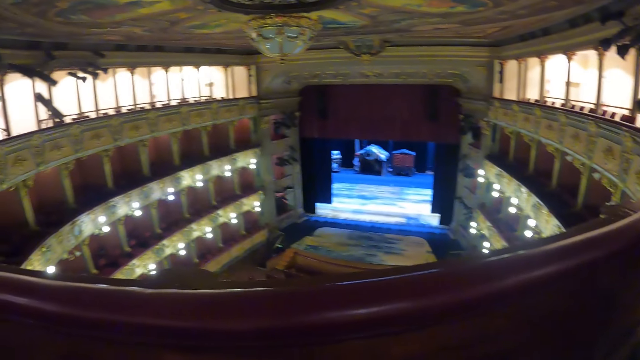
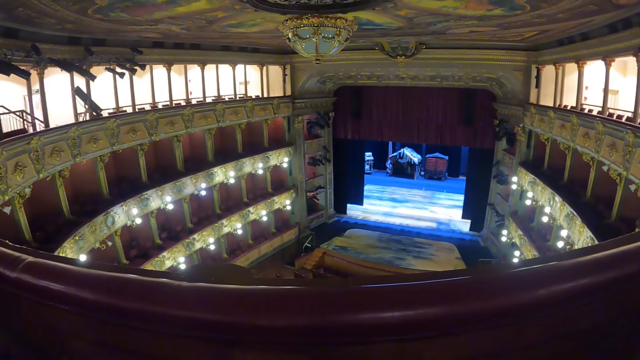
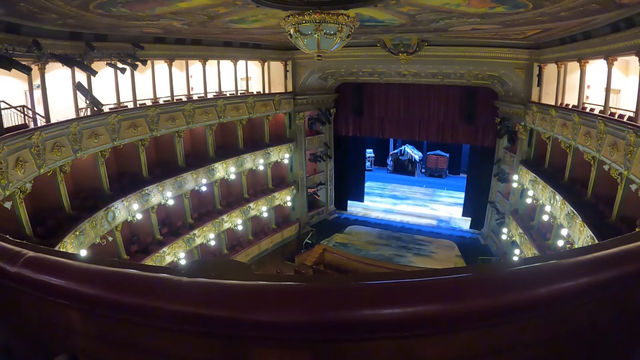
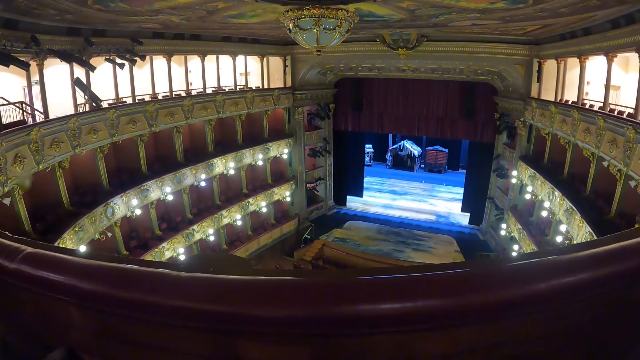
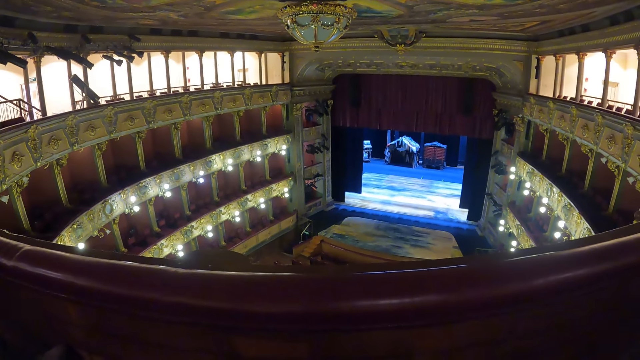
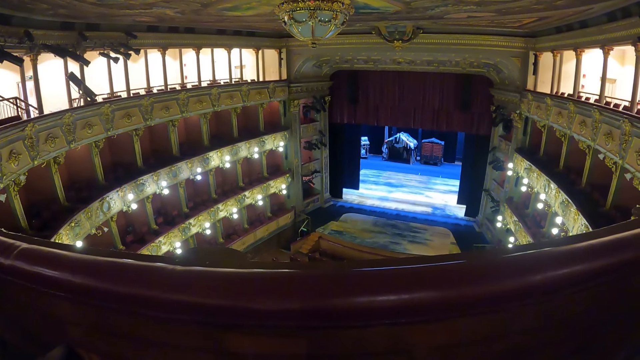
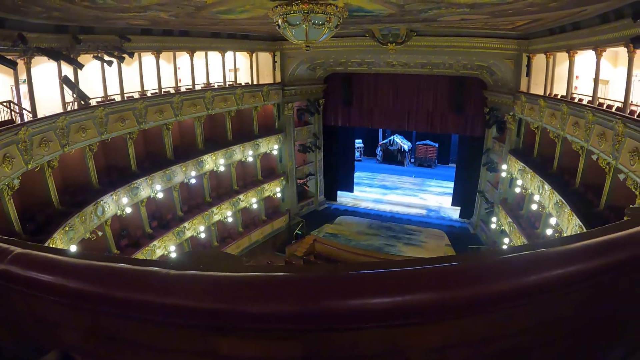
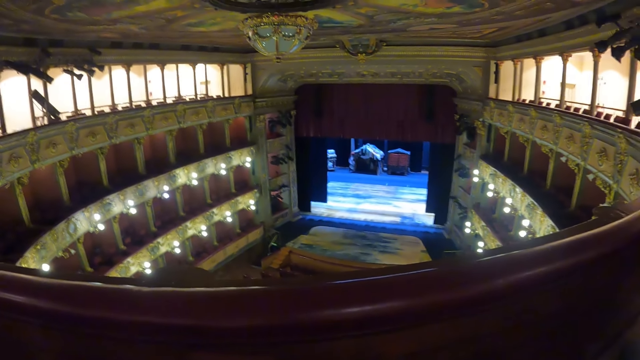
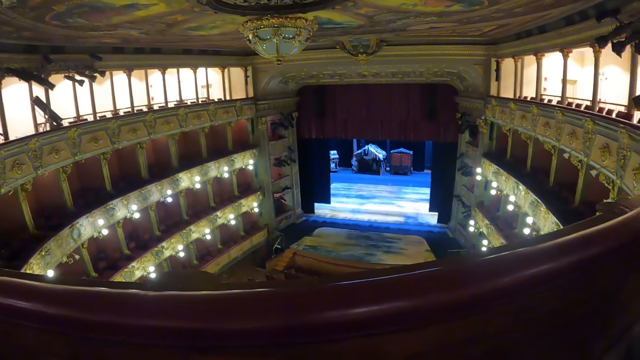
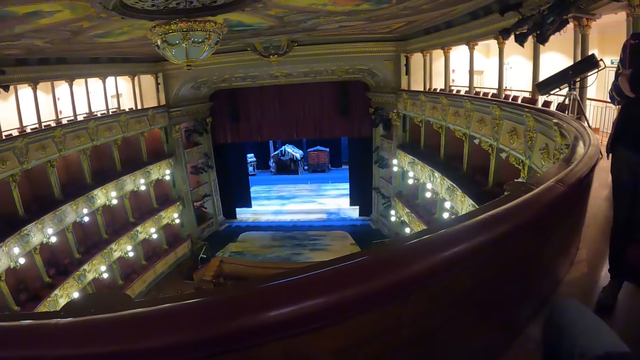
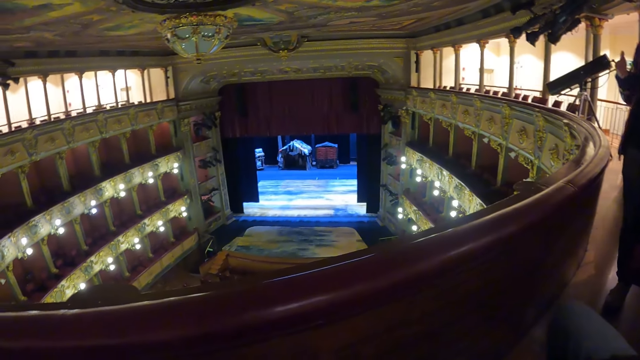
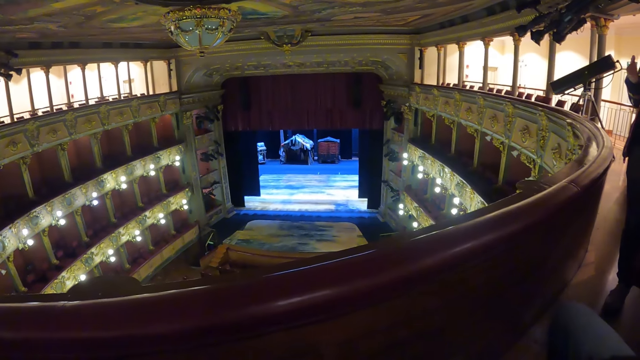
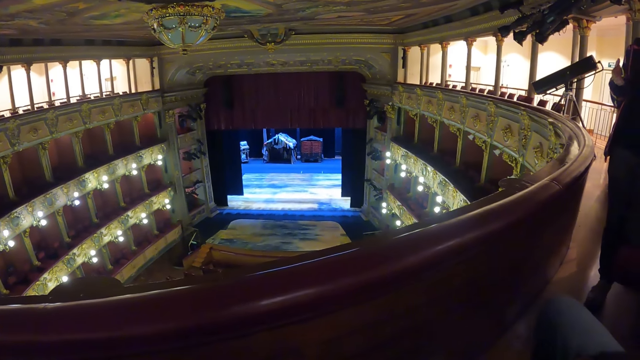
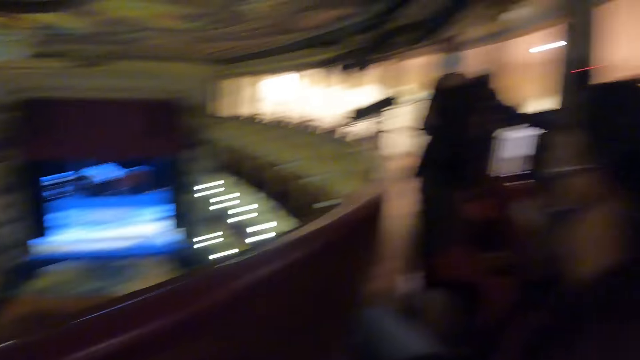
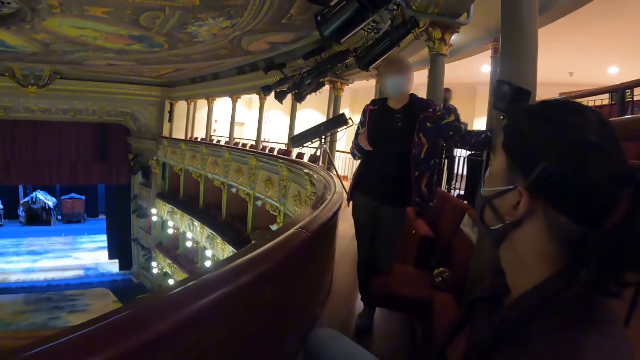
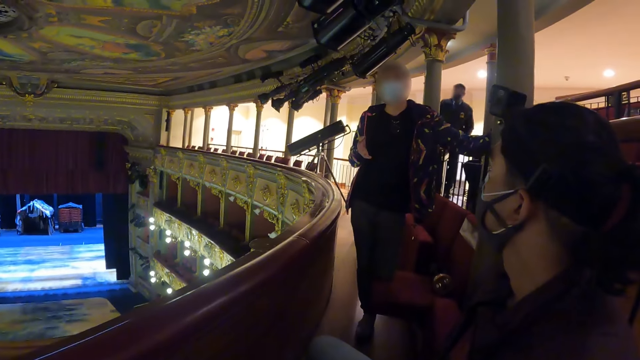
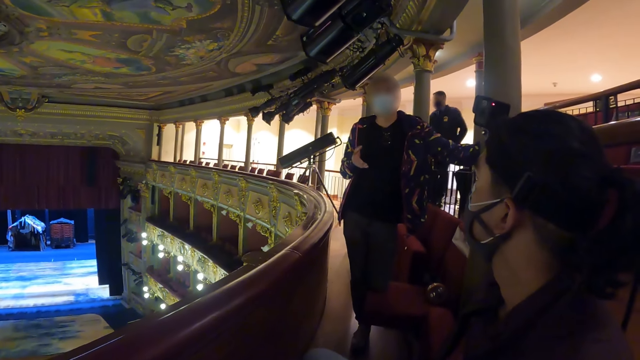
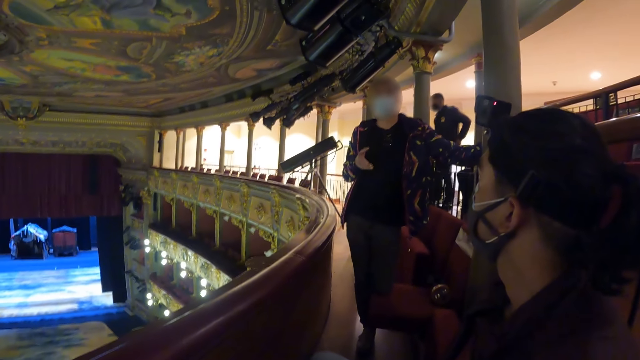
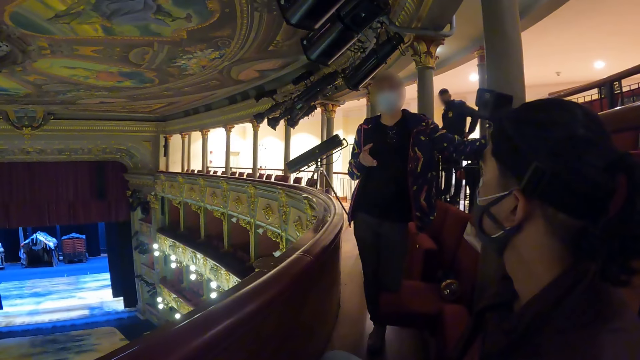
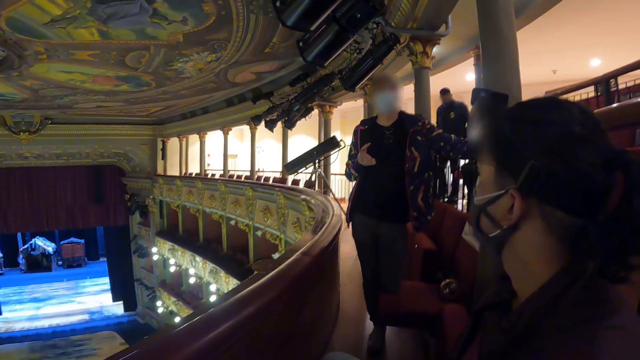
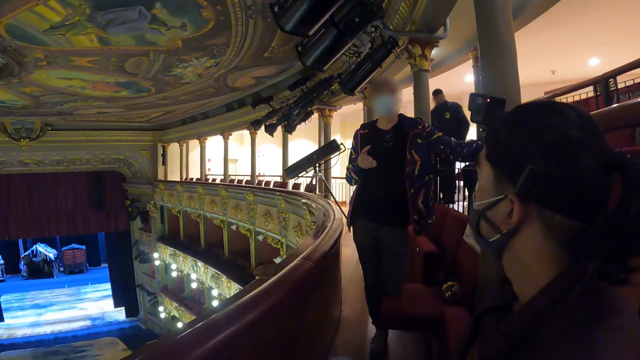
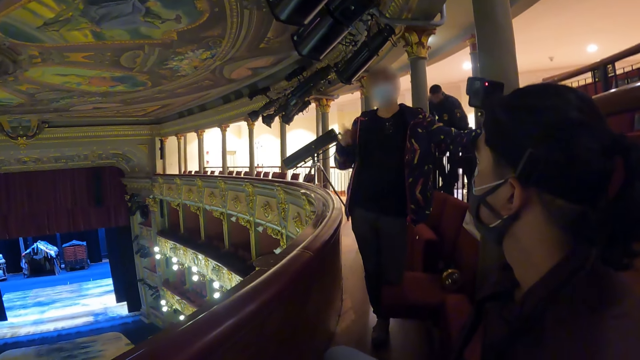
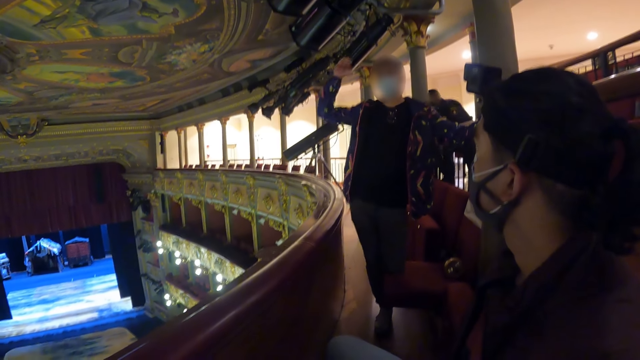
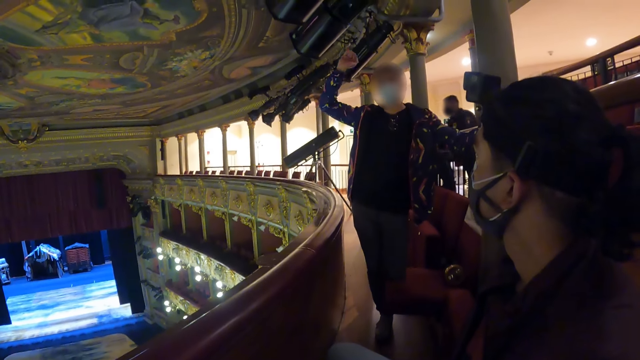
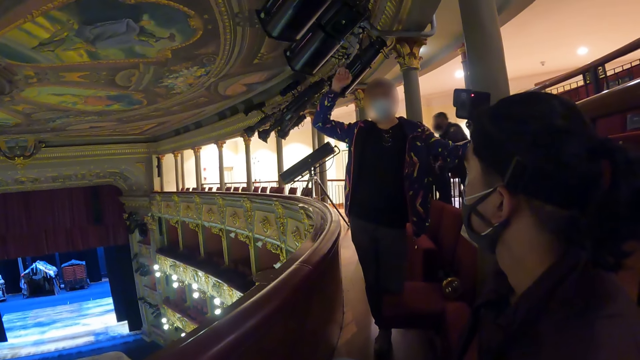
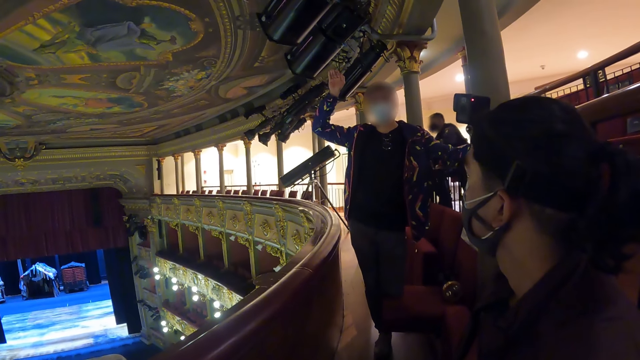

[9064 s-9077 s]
The camera wearer looks around.

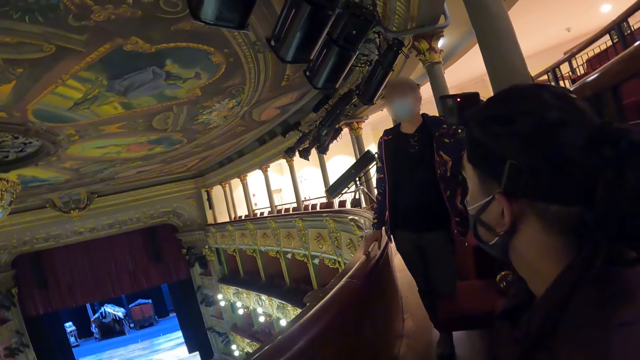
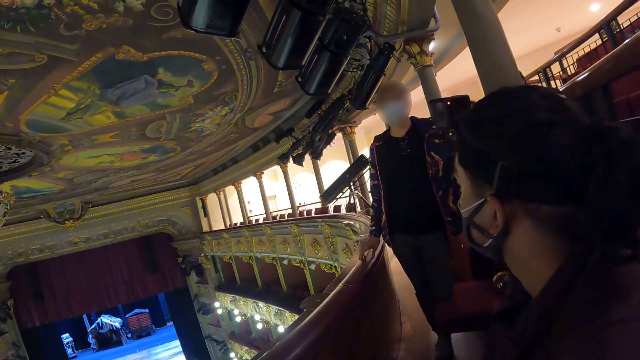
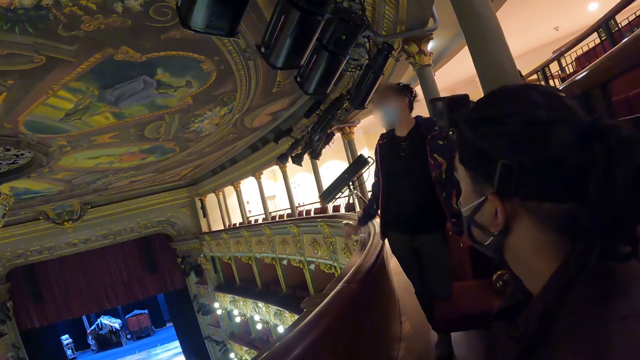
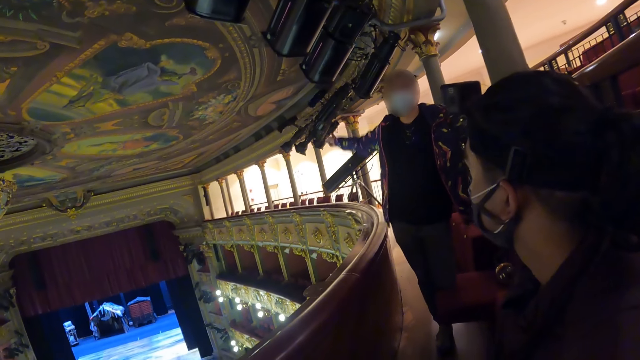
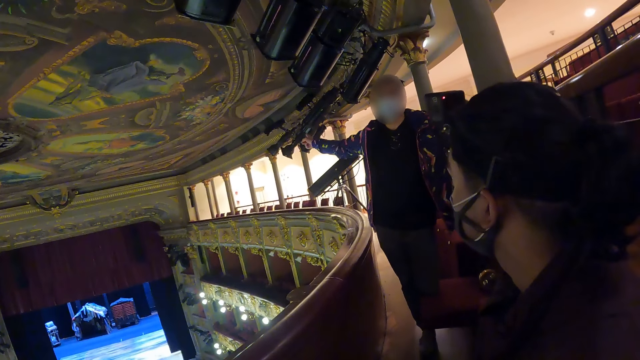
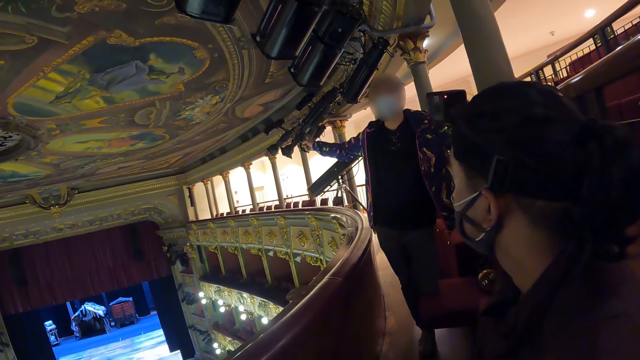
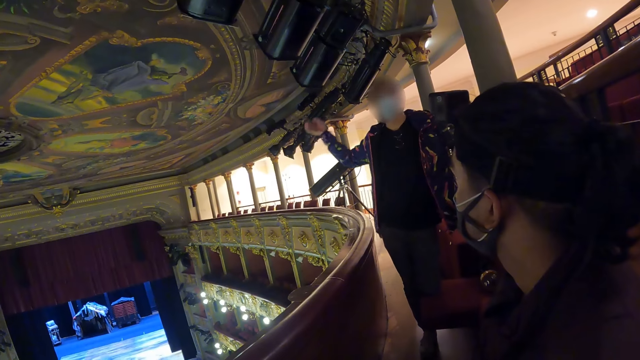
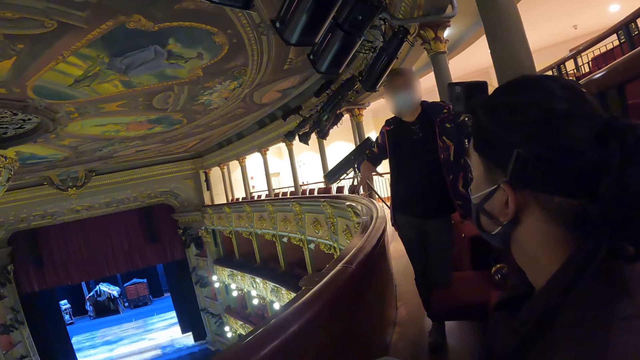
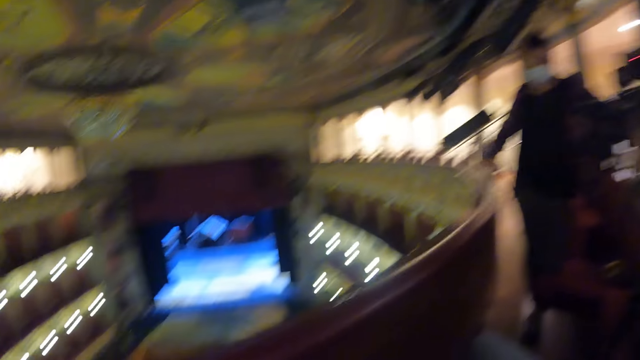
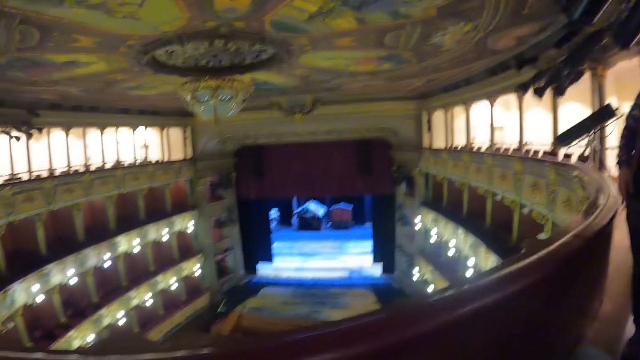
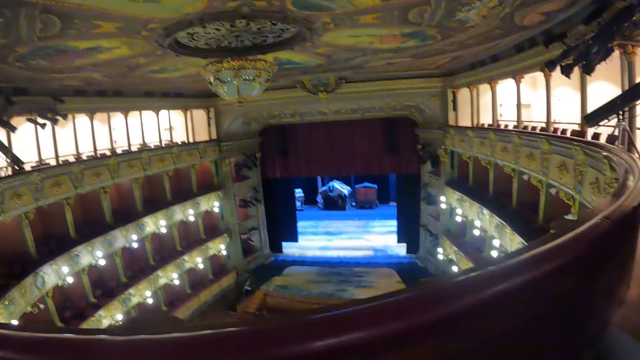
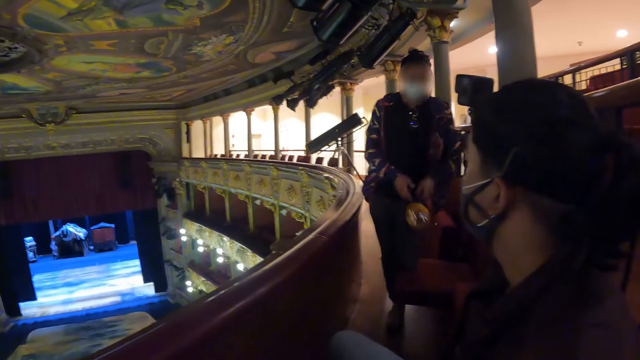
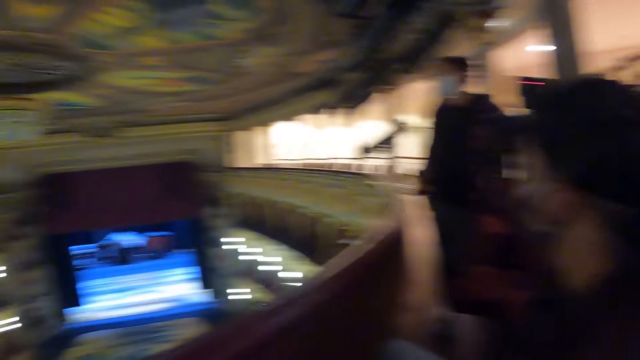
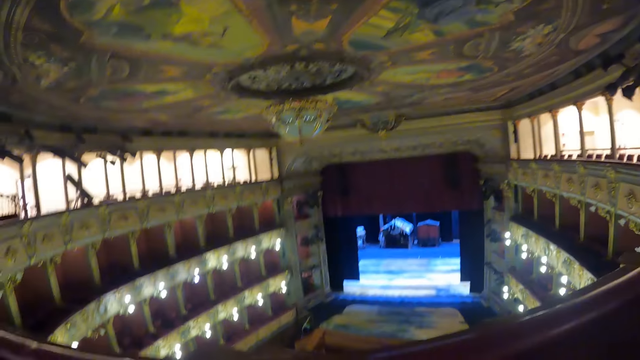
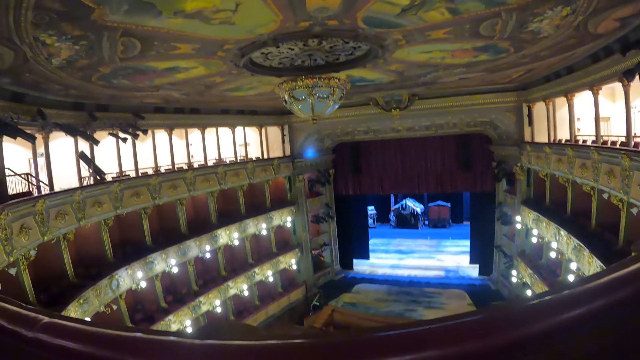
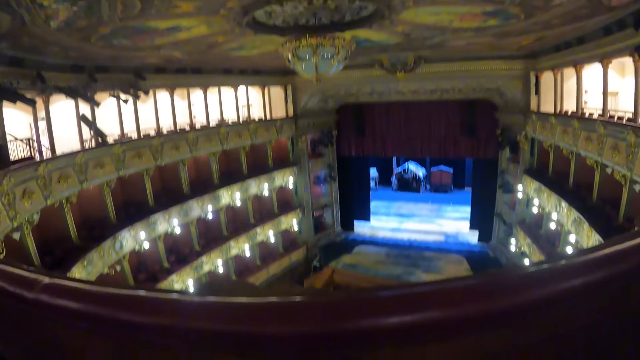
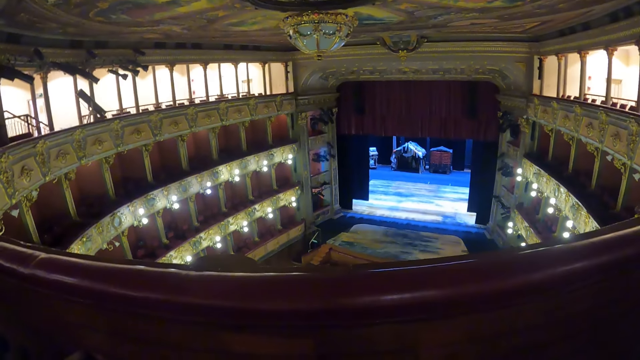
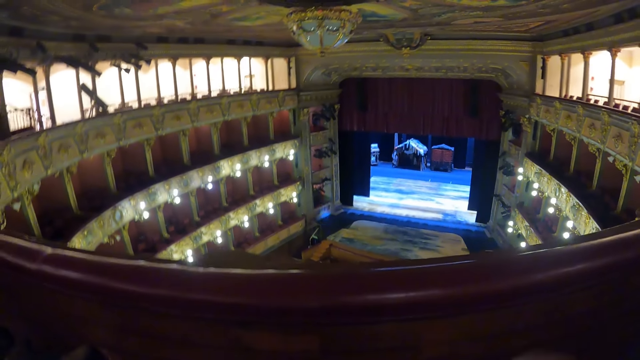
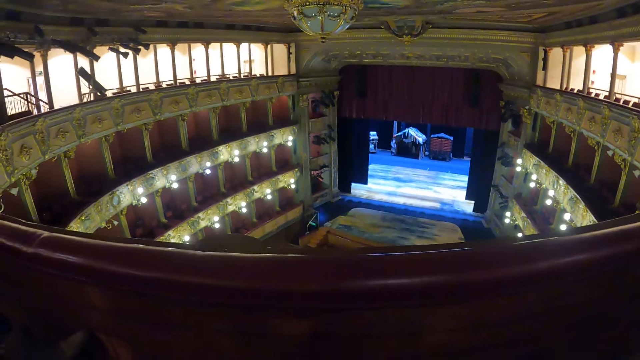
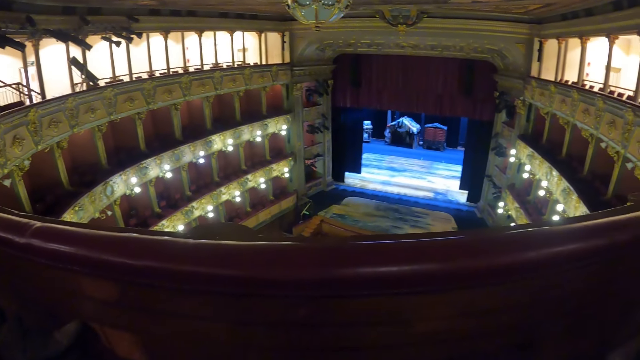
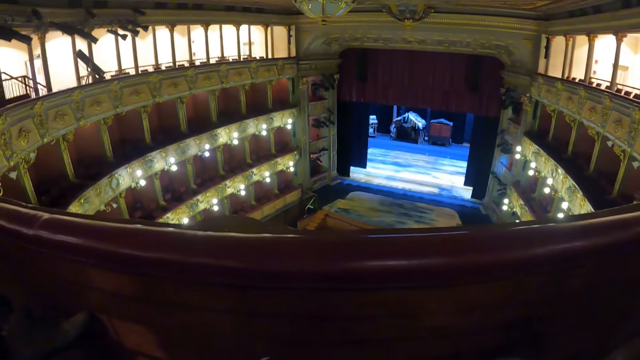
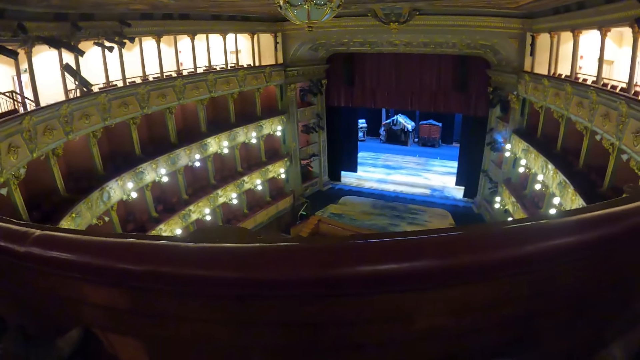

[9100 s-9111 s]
The camera wearer talks to a person. A man points with the left hand and picks up the torch. The camera wearer picks up a flashlight. Another man puts on the torch. The camera wearer illumines around with the flashlight.
